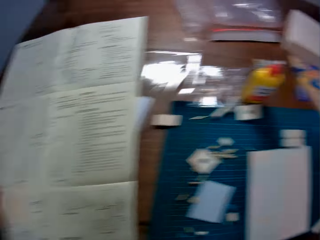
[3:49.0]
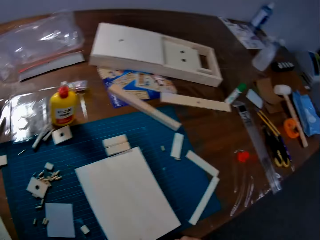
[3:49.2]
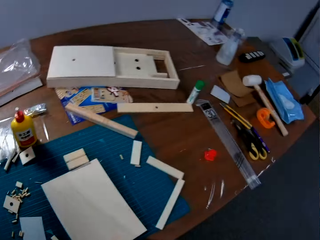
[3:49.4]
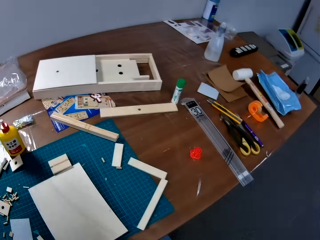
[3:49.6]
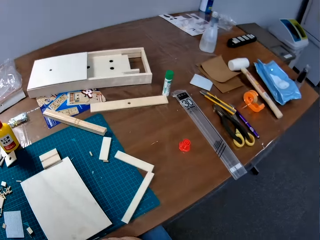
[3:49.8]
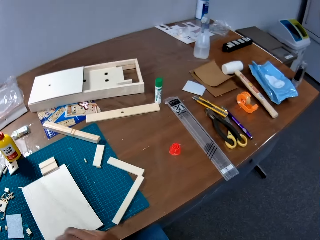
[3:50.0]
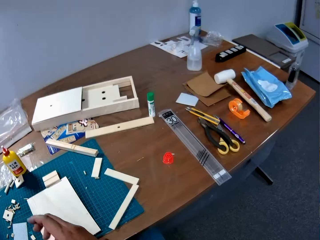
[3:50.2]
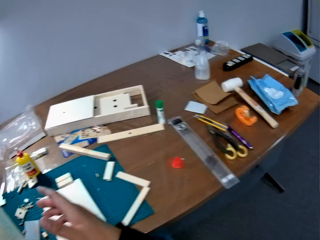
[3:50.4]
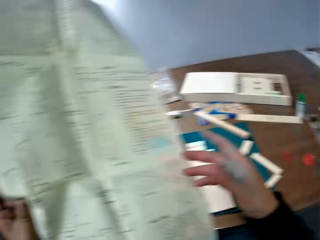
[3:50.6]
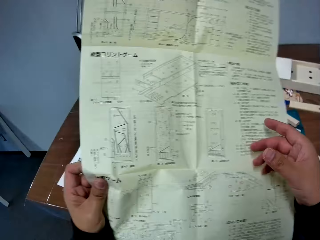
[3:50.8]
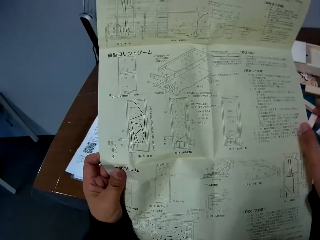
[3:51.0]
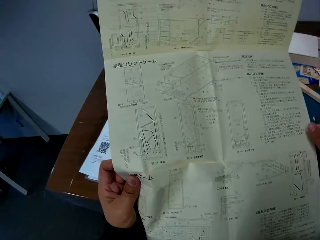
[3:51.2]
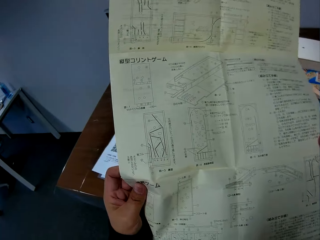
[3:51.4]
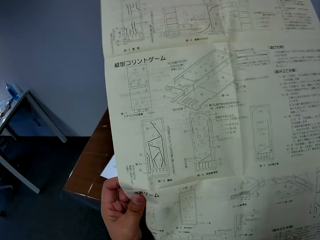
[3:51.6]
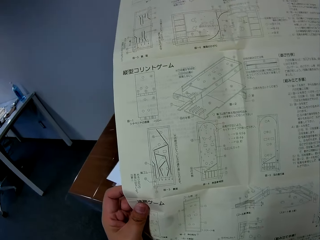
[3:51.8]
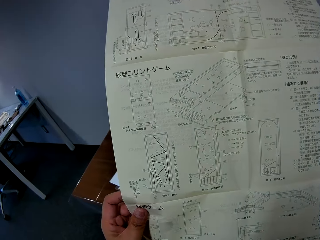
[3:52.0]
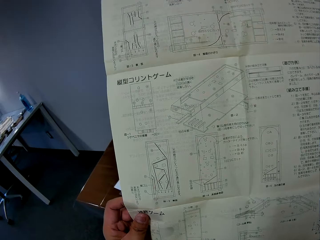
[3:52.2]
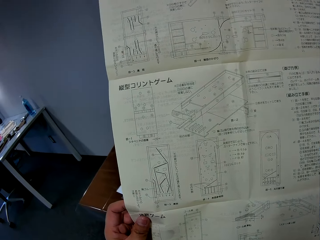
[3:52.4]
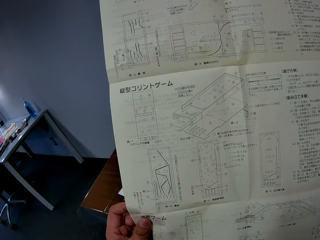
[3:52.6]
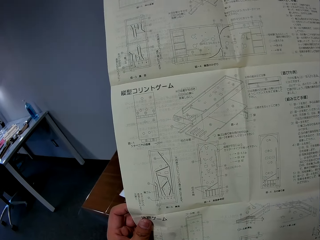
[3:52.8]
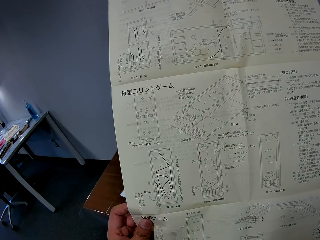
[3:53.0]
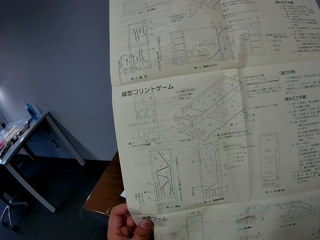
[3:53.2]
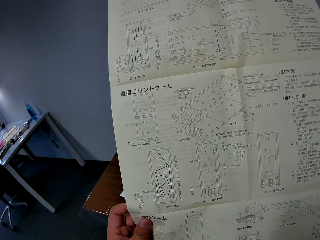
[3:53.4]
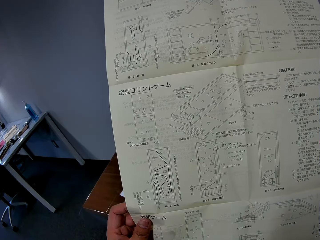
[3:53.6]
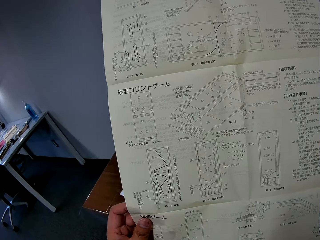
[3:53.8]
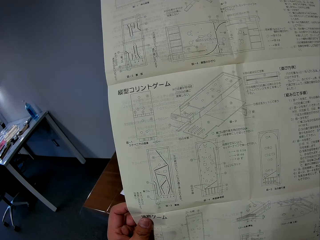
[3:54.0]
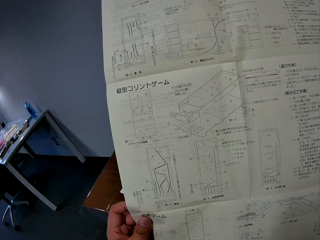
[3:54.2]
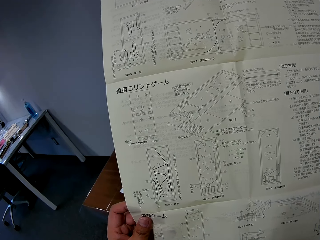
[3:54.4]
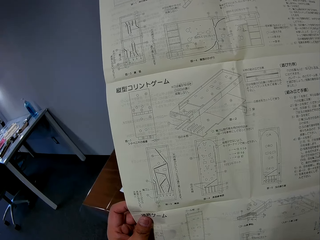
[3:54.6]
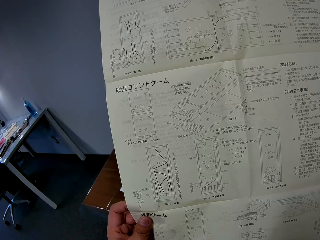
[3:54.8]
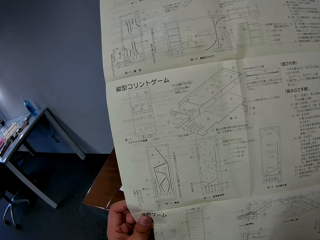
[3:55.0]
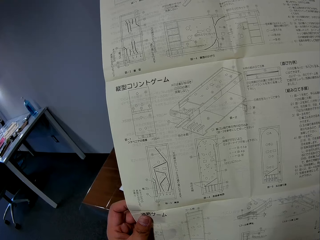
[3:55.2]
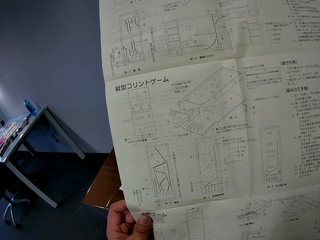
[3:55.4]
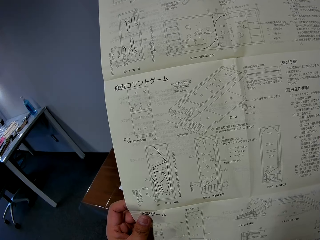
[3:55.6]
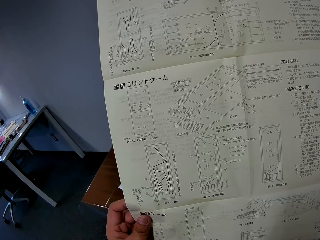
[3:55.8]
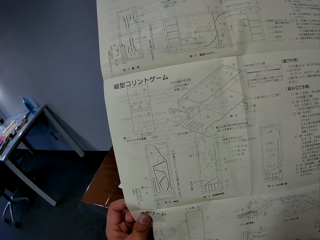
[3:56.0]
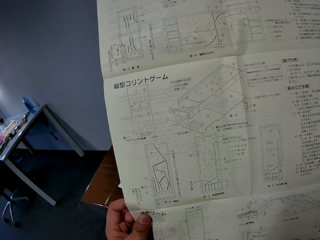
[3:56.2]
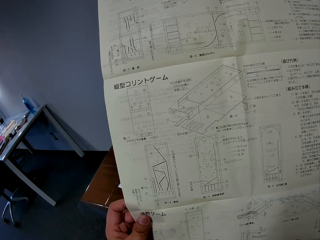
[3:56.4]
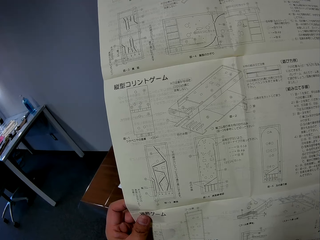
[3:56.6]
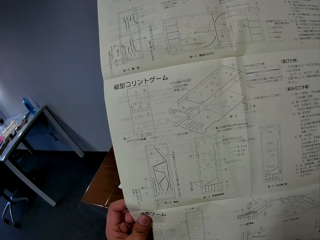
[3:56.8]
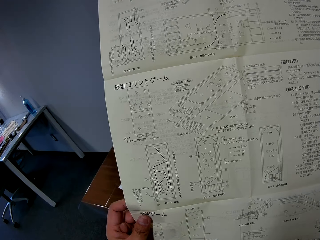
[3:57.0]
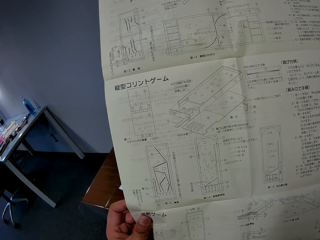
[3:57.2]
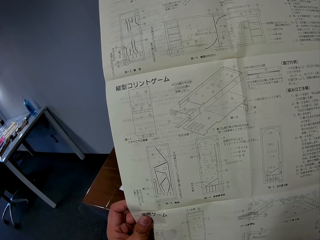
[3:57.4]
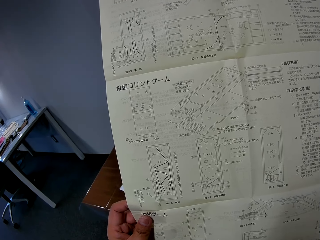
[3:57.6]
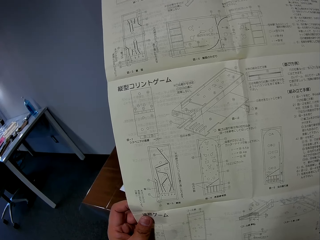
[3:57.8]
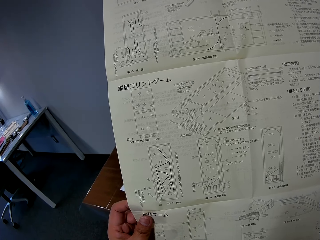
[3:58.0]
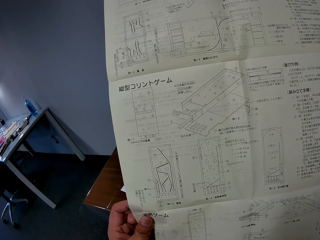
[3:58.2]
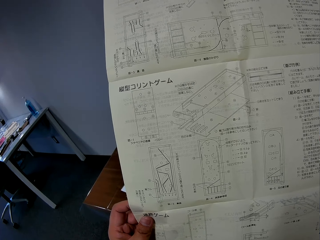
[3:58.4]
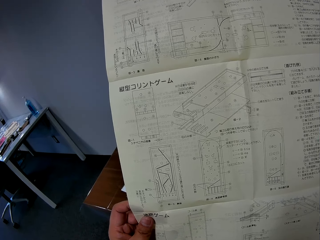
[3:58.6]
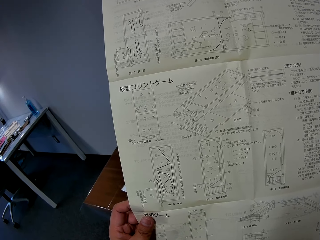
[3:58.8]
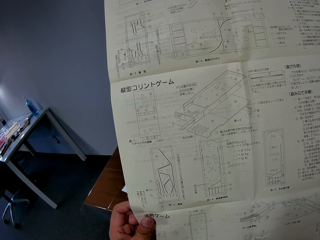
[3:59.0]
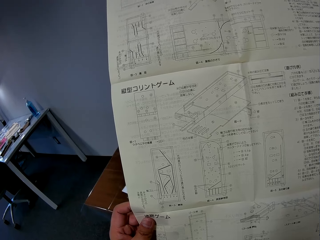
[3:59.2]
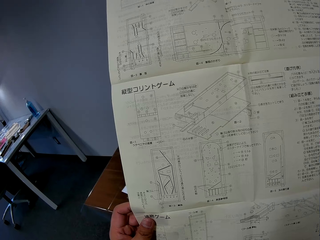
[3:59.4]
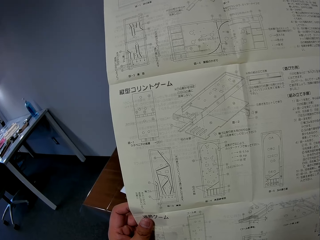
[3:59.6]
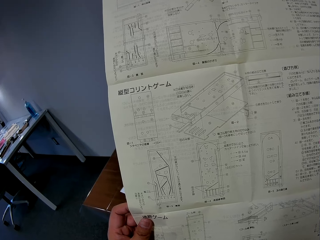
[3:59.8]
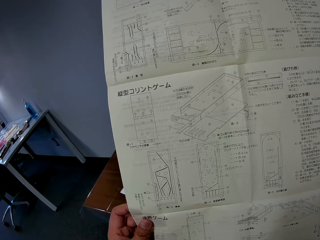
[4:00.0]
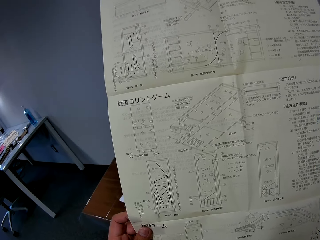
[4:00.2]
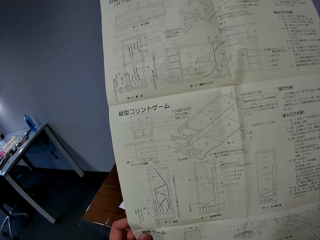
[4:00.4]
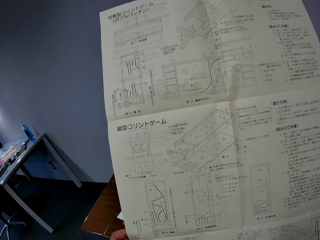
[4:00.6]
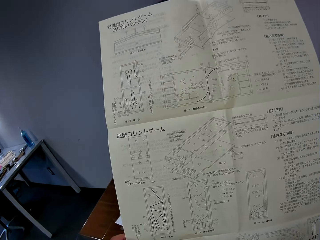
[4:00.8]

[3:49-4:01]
The camera wearer raises the manual or instruction sheet from the table. They hold the instruction sheet. They study the manual.

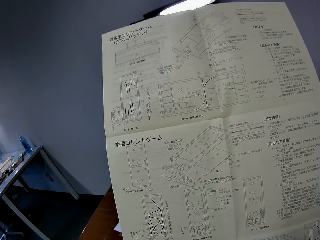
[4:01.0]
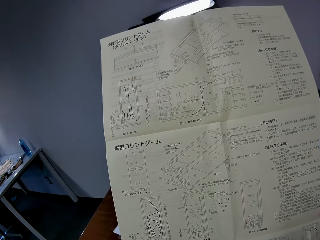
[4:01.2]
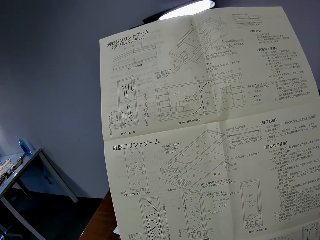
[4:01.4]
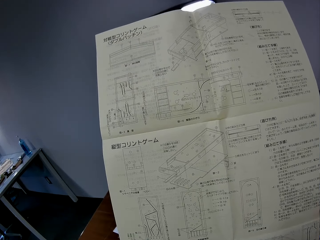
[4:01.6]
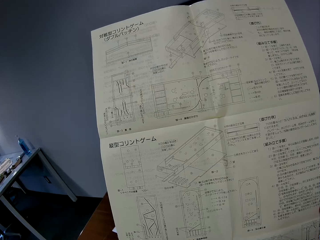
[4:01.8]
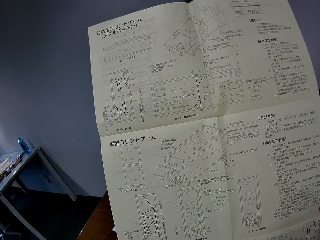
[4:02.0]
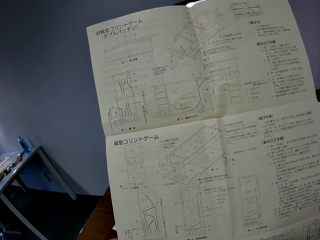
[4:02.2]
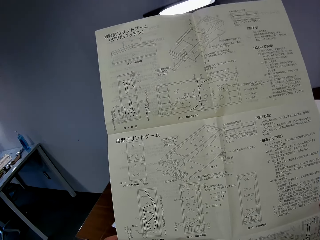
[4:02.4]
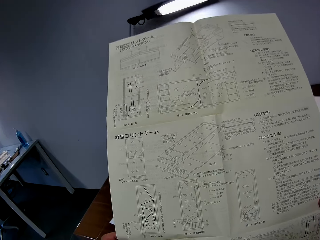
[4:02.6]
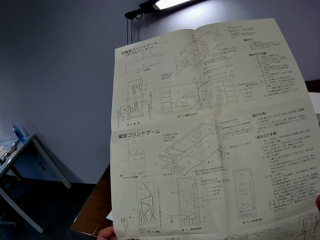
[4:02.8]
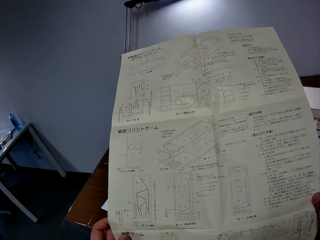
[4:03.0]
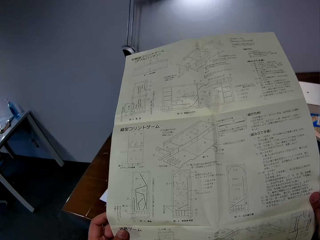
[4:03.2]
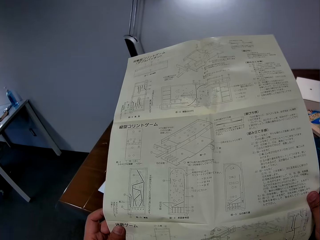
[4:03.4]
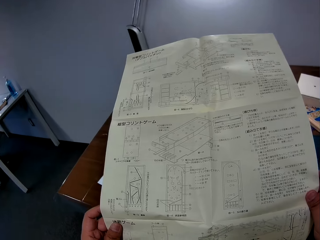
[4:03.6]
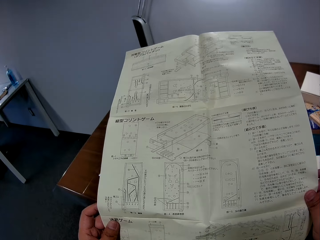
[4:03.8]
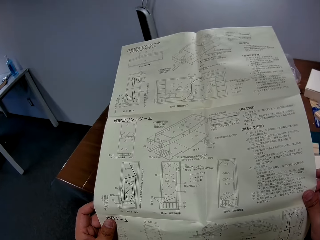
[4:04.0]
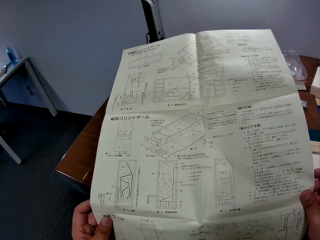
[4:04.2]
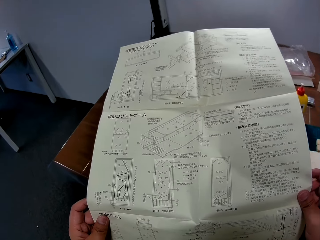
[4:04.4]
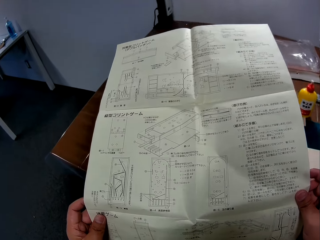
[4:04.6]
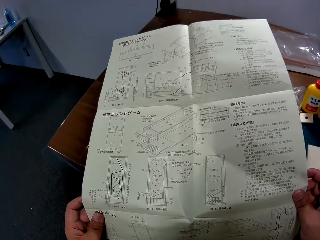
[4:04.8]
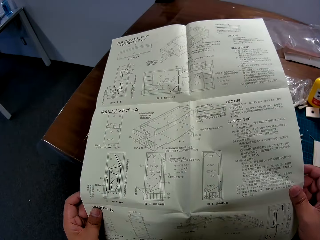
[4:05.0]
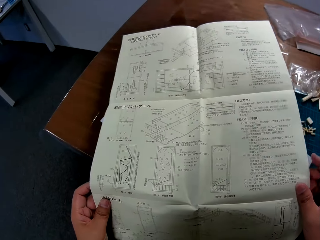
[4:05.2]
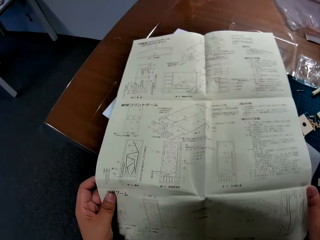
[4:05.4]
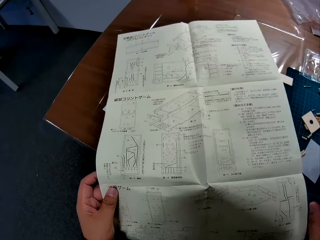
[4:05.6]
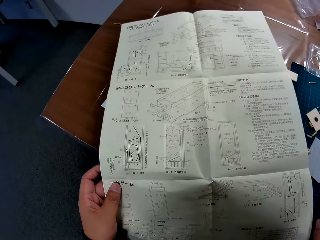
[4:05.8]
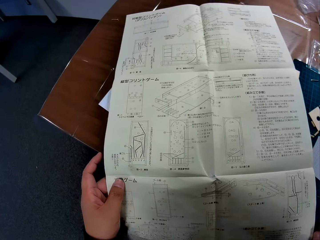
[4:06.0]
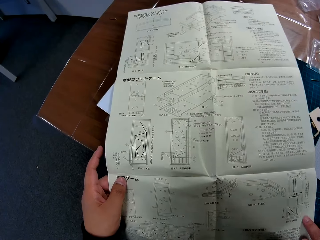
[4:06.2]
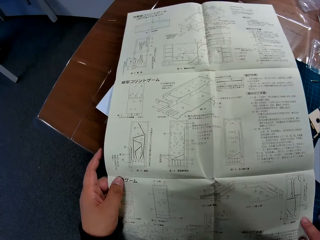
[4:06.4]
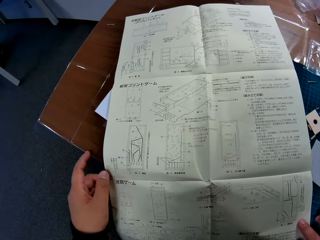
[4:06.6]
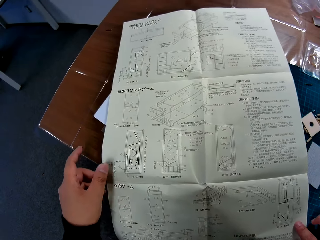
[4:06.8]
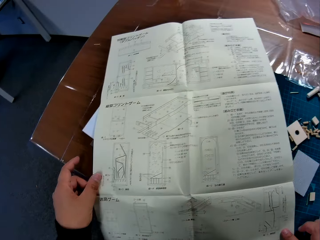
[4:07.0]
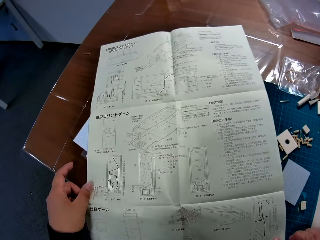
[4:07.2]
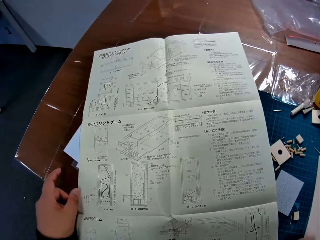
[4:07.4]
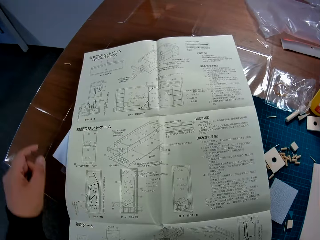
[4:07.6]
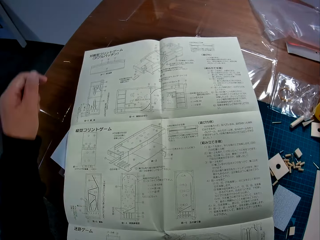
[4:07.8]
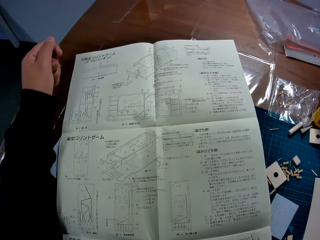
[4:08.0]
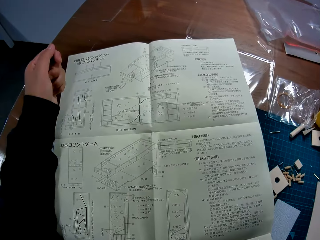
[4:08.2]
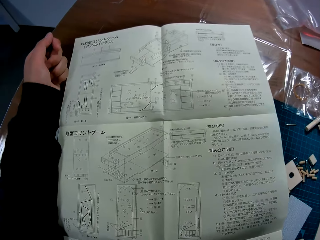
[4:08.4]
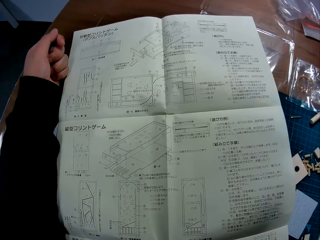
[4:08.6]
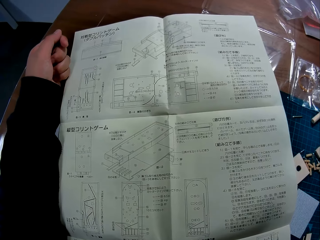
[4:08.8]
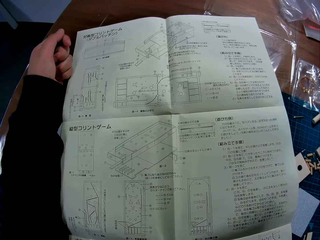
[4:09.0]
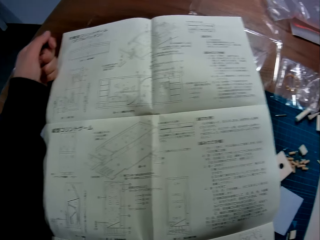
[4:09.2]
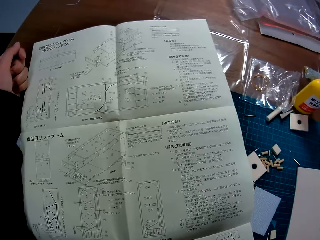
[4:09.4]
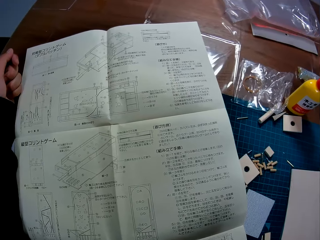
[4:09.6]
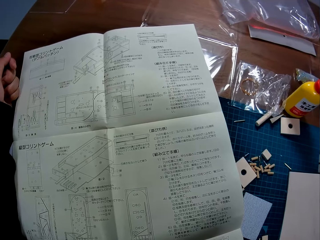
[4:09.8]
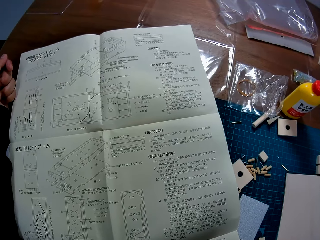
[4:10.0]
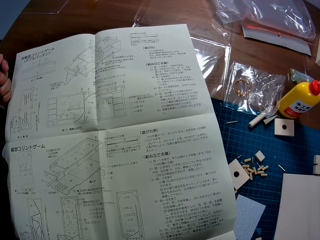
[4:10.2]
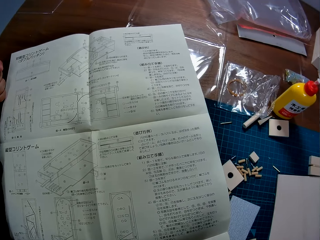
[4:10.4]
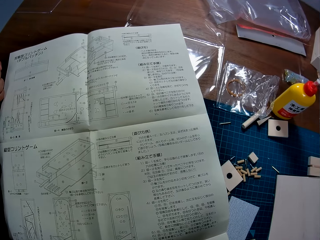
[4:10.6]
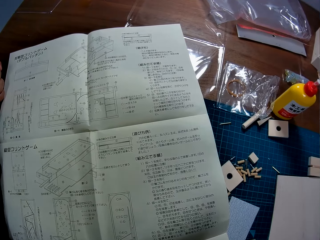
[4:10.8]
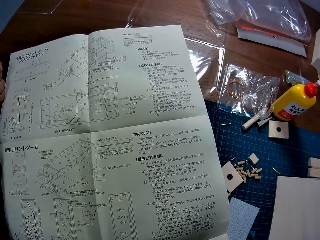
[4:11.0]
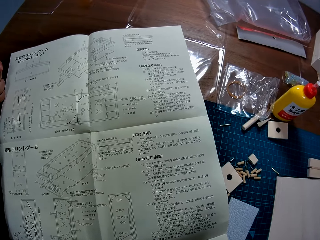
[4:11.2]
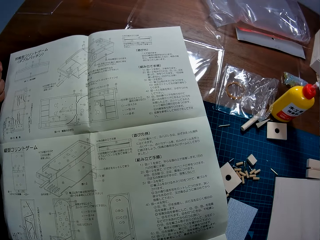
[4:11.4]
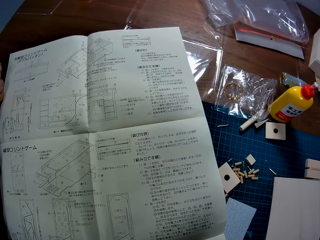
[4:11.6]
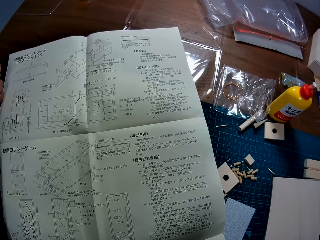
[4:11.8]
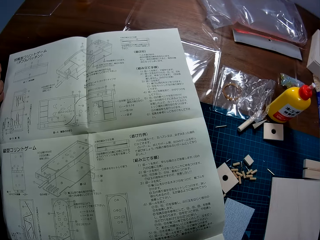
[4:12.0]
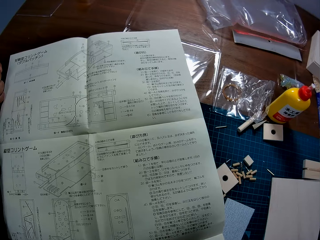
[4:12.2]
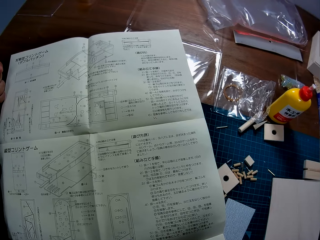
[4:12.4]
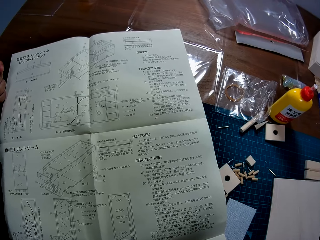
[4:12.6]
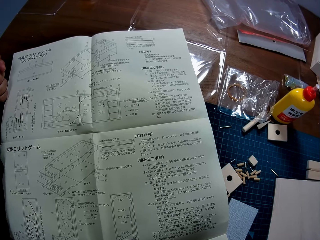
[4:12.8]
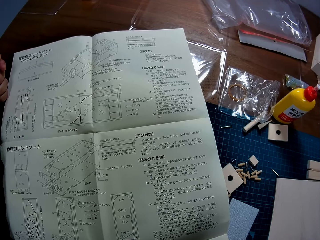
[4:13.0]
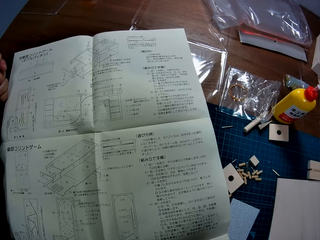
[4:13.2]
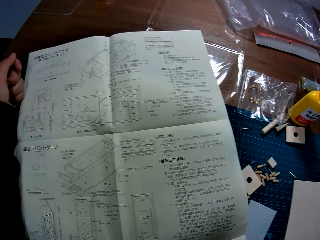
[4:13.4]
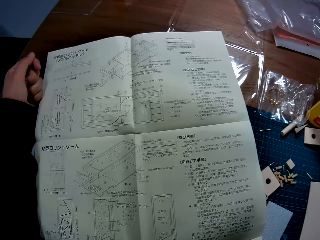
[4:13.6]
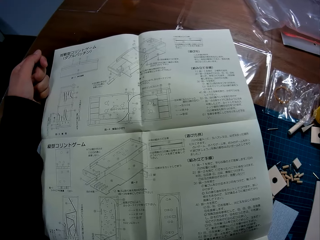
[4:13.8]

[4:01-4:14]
The camera wearer places the manual on the table. He leans on the desk. He places his left hand on the table. He studies the manual.
